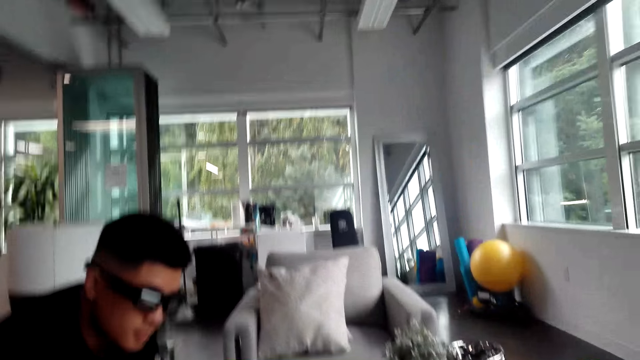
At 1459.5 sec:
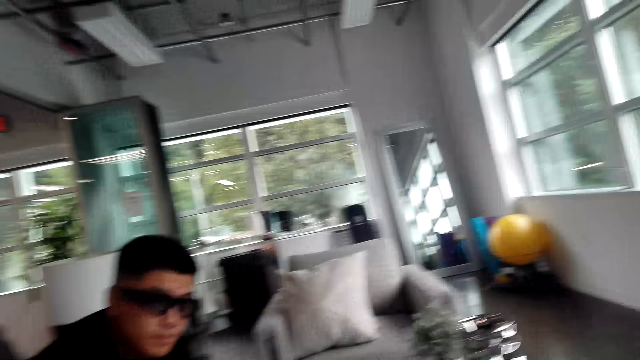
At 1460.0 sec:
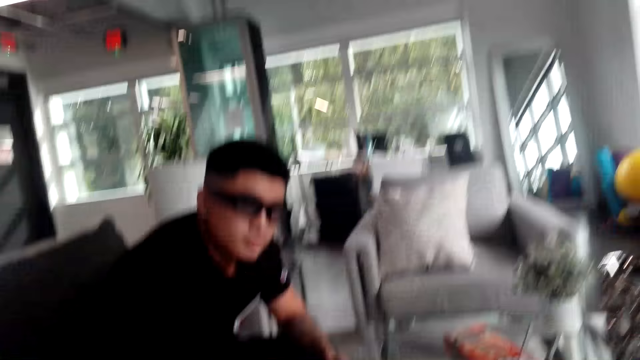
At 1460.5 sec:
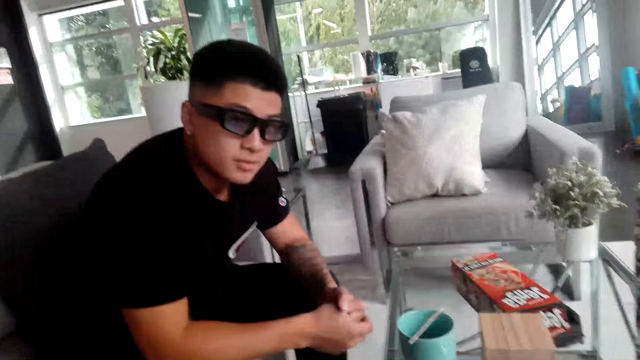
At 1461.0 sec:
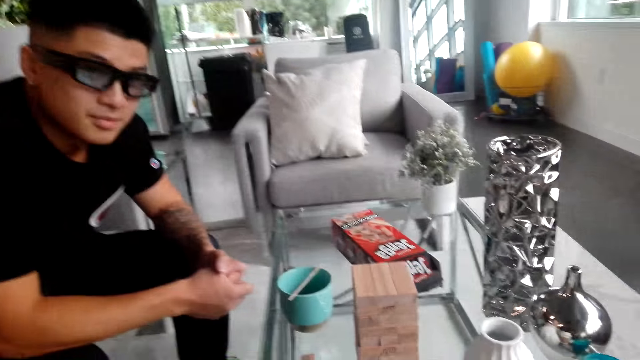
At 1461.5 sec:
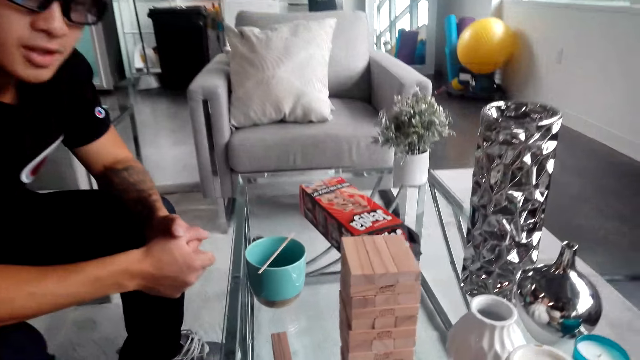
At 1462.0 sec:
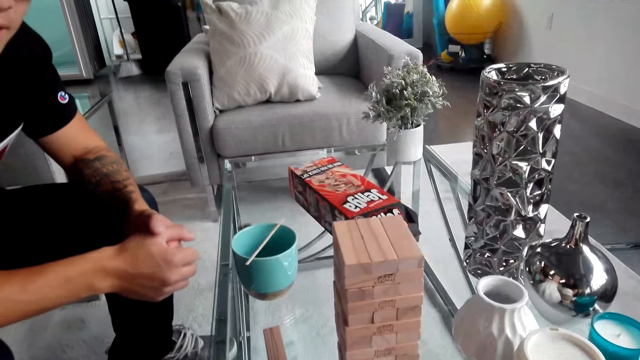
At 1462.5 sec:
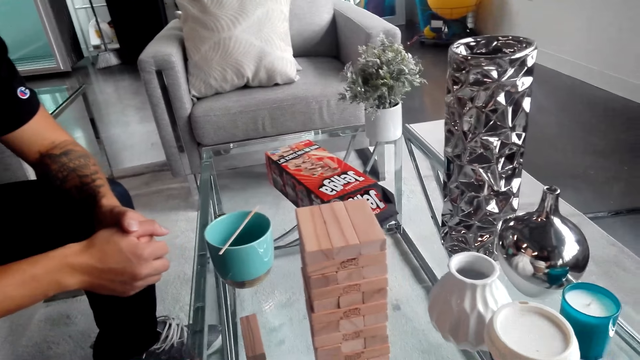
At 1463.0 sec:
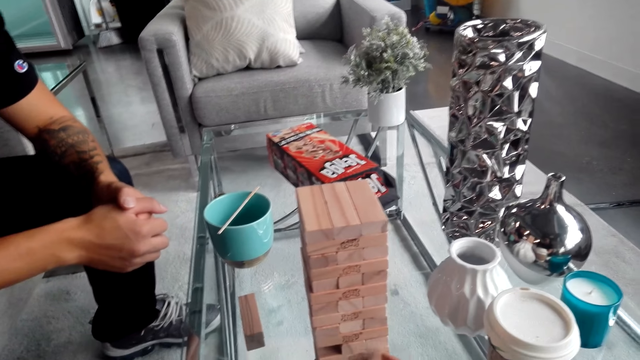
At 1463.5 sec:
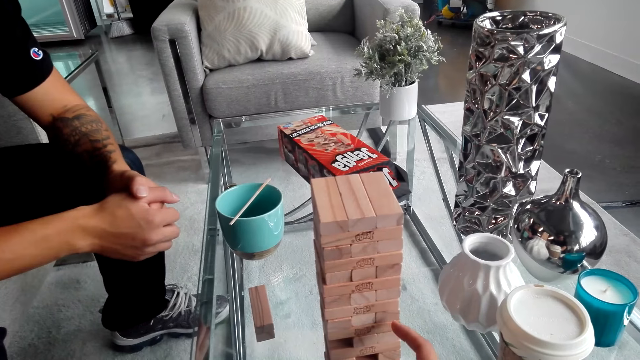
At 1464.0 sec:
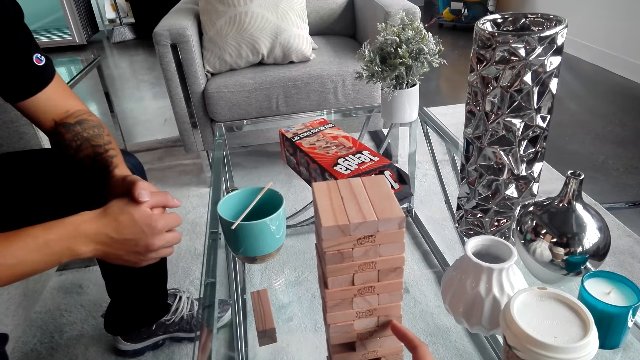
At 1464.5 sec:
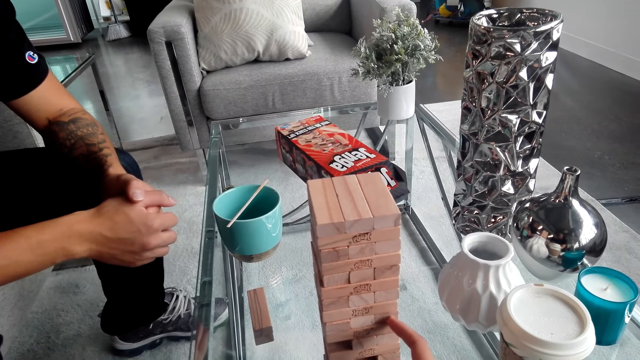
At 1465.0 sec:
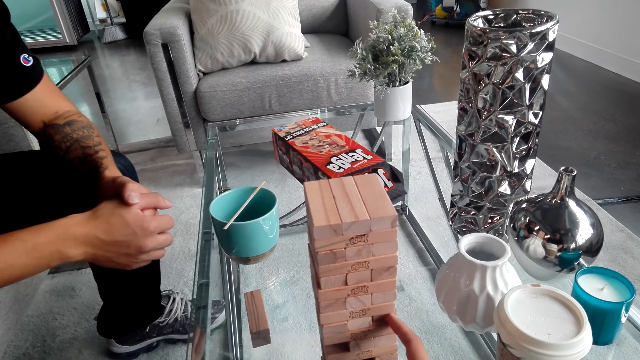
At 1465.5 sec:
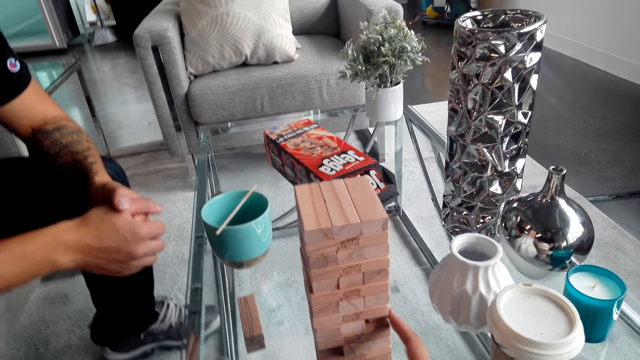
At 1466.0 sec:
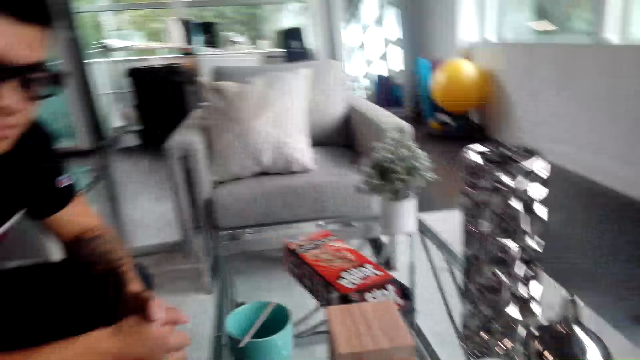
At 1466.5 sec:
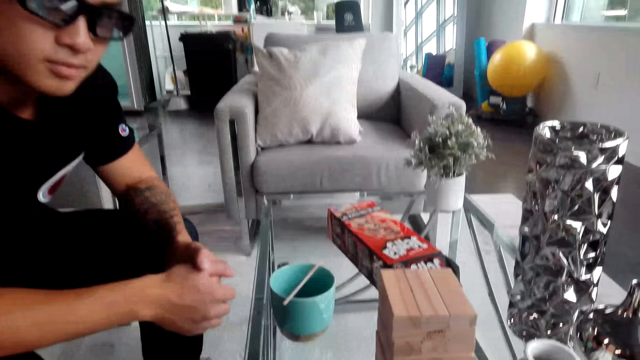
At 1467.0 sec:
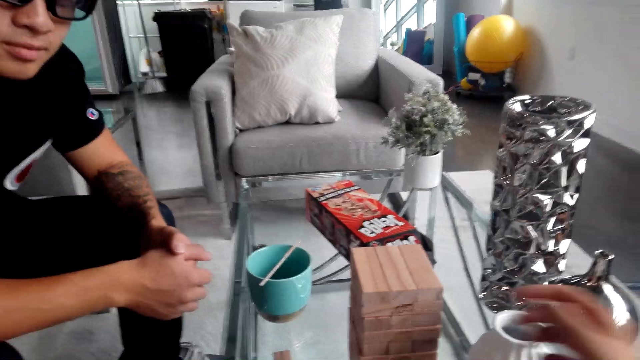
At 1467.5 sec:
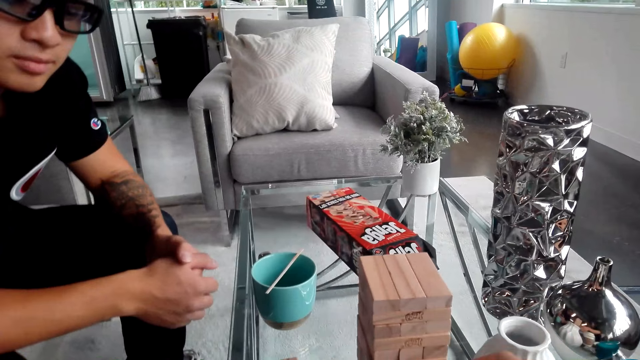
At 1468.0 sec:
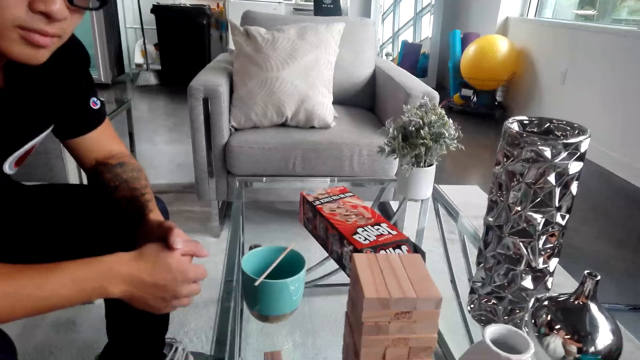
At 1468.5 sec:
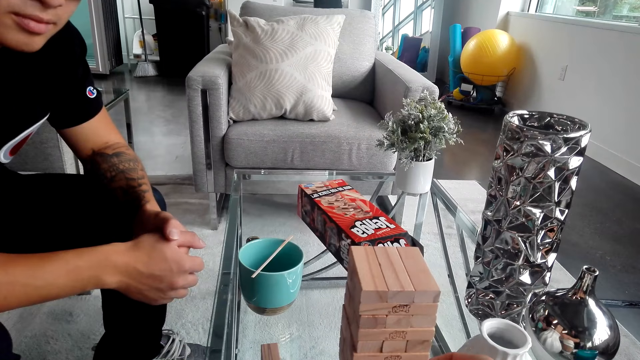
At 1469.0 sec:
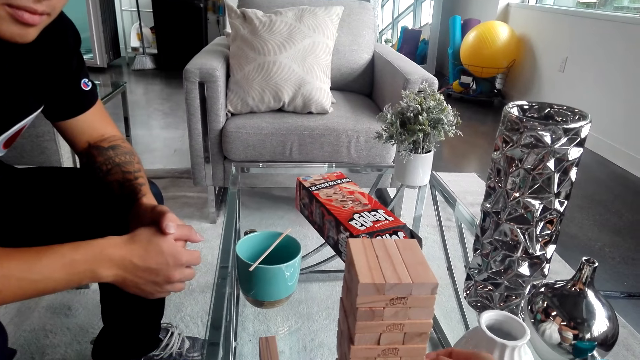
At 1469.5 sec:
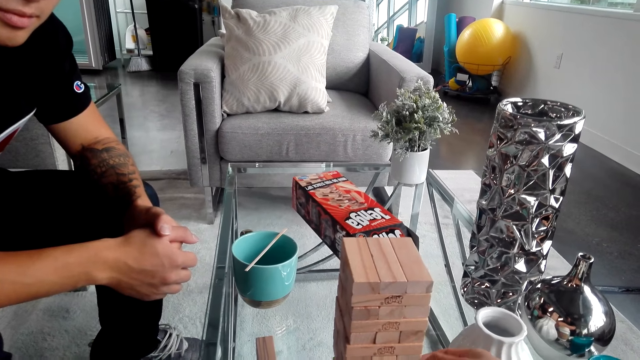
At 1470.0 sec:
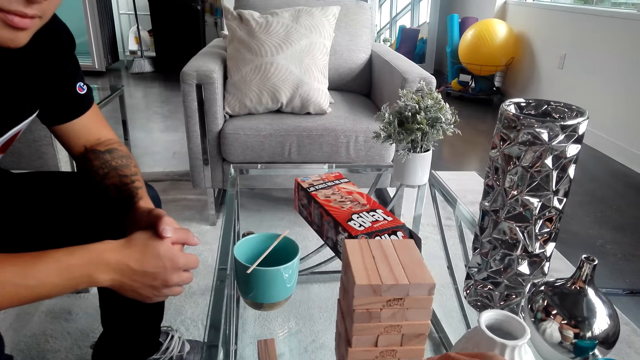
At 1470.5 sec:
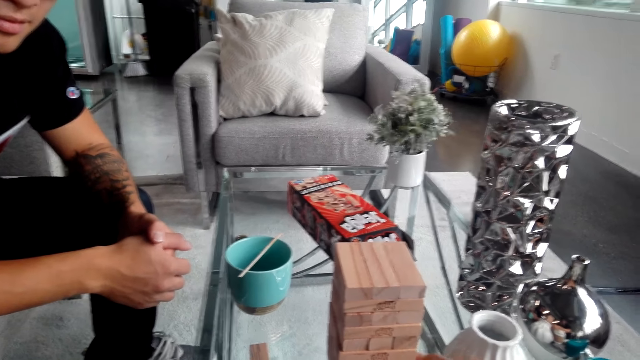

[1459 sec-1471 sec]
The camera wearer touches the Jenga block. He moves his hand.

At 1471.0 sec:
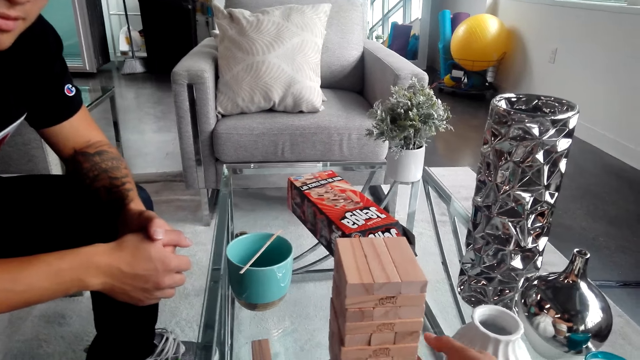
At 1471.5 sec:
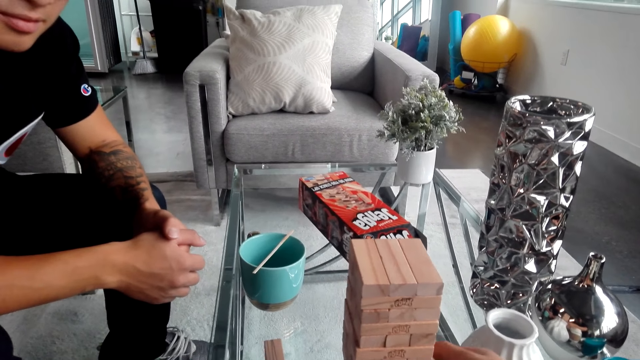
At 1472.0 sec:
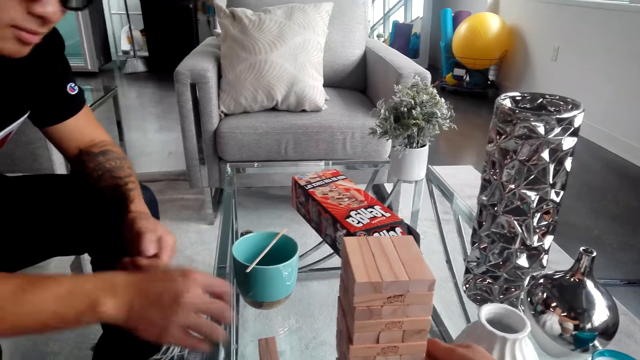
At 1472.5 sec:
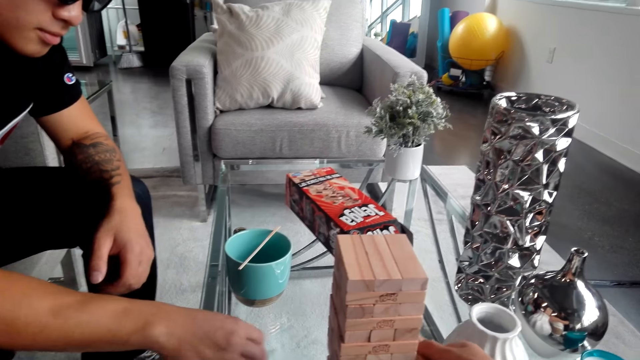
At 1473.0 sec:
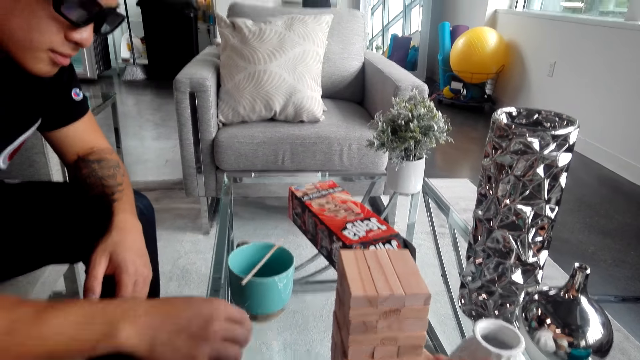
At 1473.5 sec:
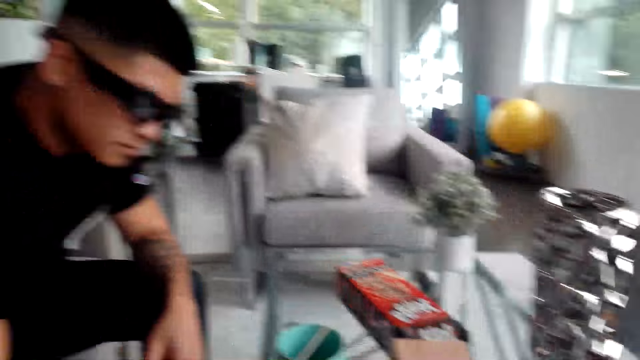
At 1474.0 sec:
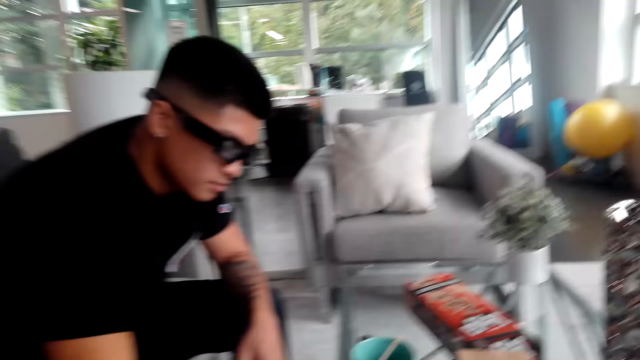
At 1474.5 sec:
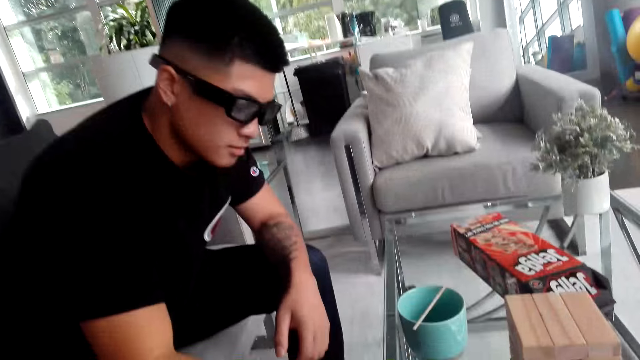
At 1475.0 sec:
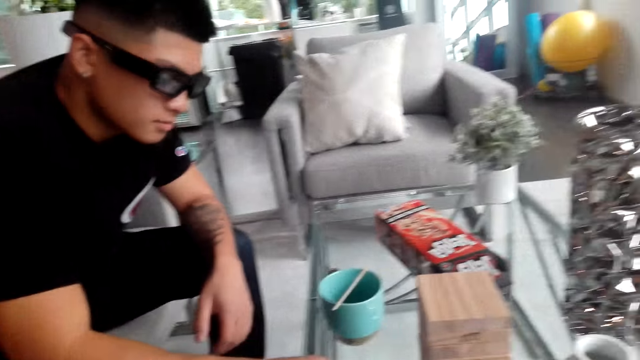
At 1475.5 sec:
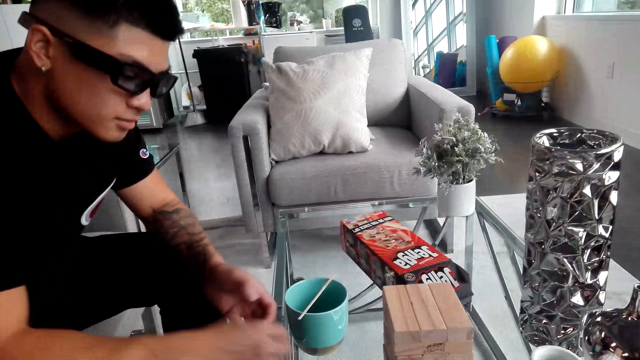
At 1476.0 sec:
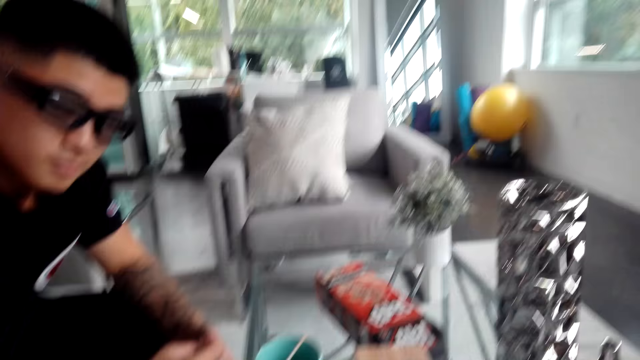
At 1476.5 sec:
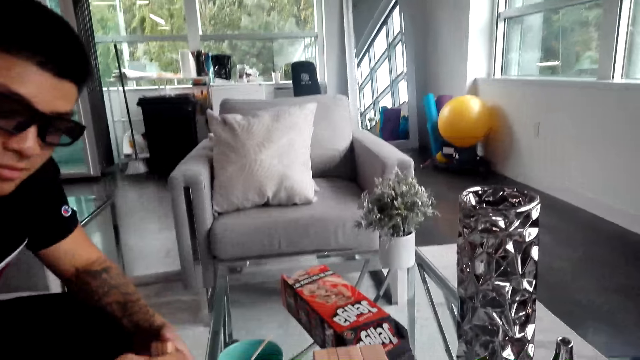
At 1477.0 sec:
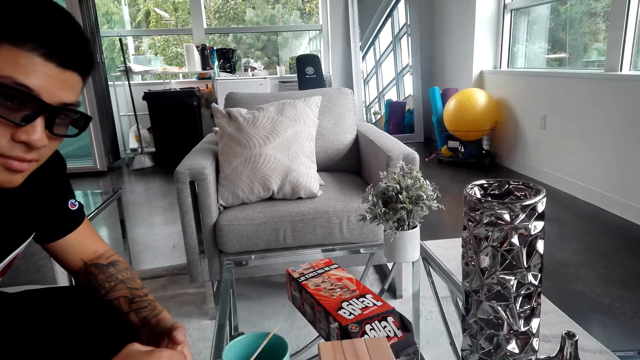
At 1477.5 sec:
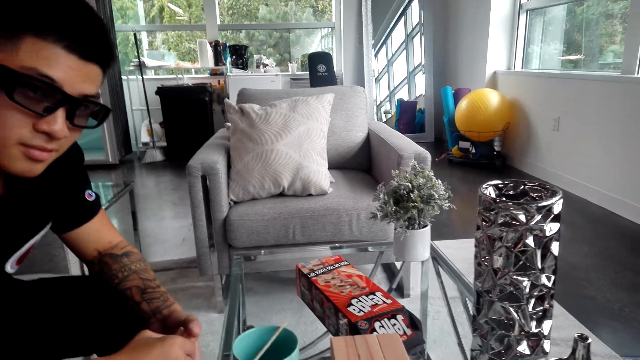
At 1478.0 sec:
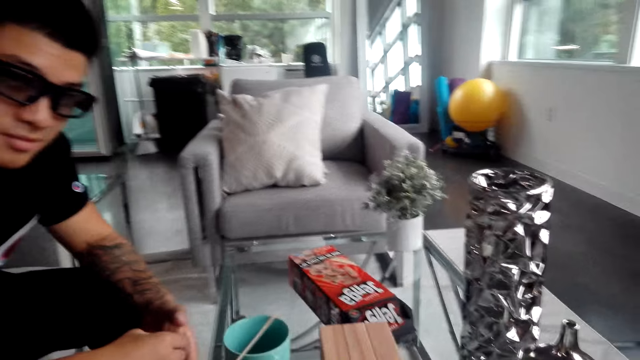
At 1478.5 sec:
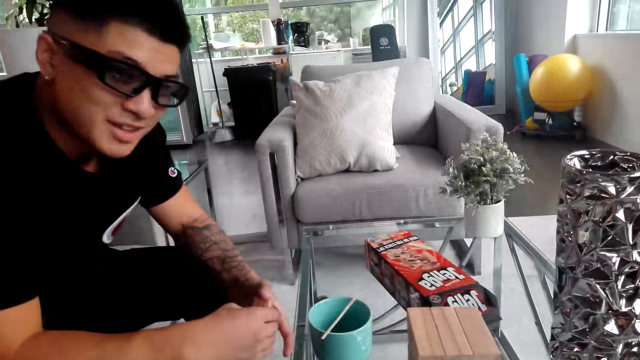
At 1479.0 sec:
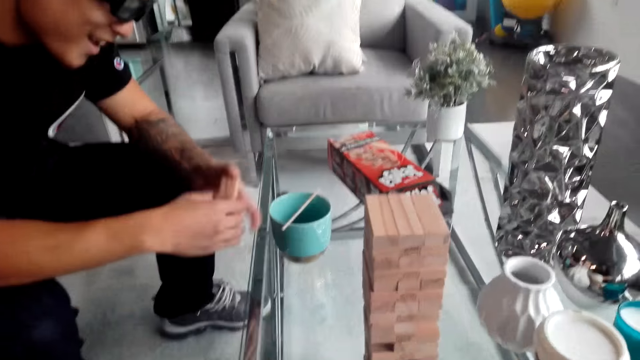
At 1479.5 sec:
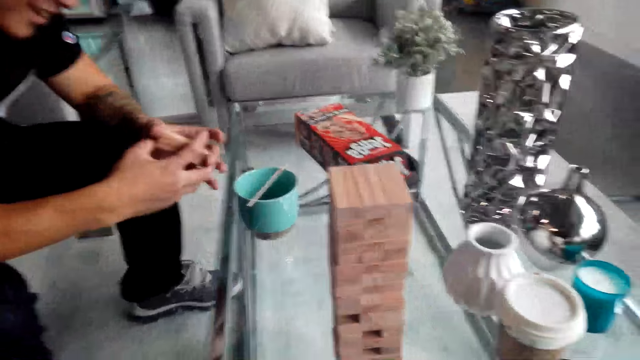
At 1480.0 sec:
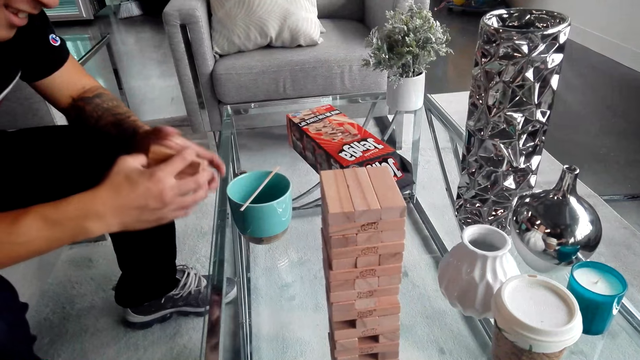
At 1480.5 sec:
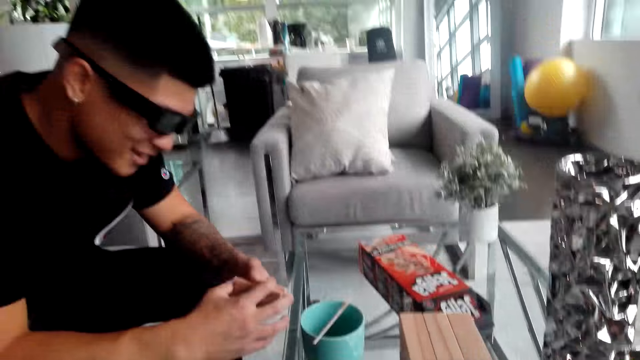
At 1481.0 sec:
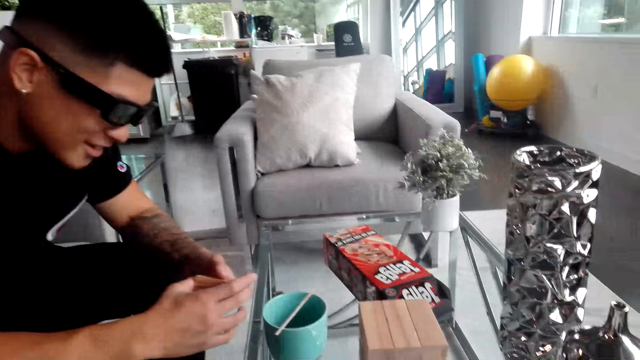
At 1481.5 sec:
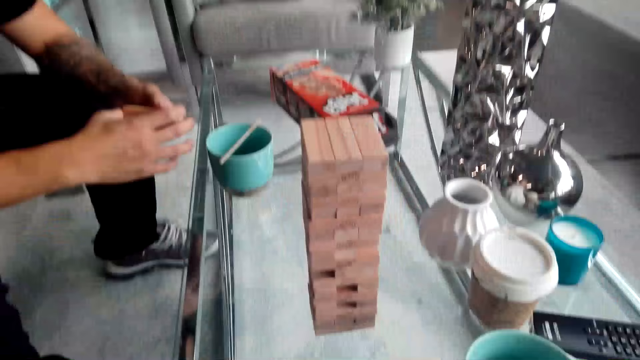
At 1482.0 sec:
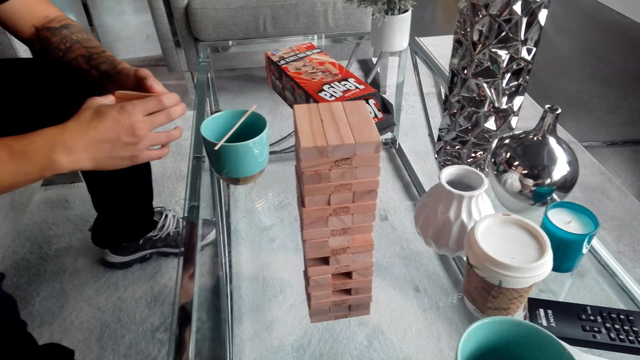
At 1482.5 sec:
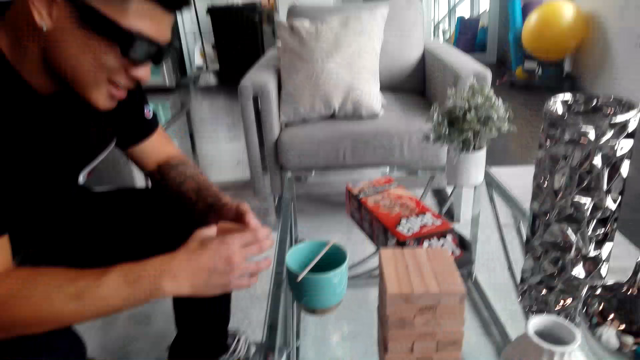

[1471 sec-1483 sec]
A man moves the Jenga block and takes the Jenga block. The man rotates the Jenga block and looks at the Jenga block.
